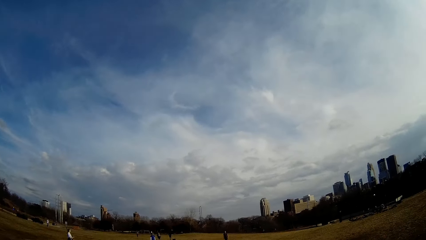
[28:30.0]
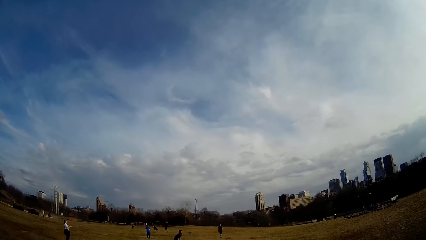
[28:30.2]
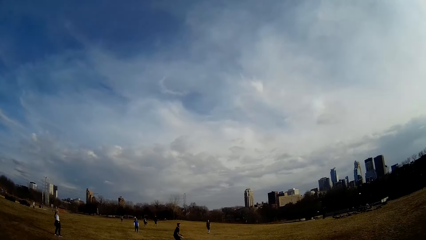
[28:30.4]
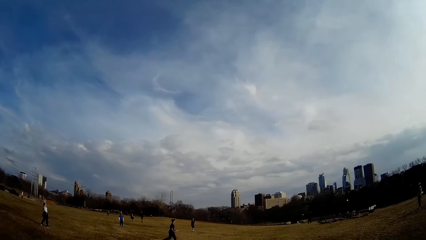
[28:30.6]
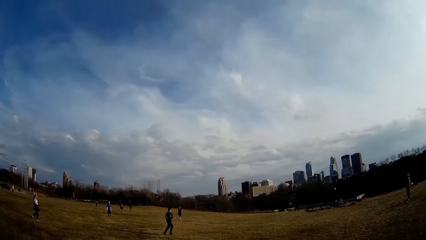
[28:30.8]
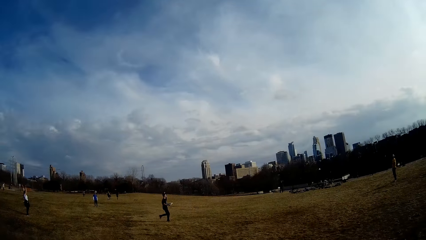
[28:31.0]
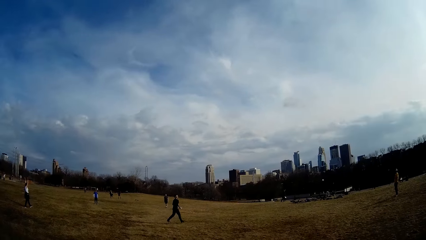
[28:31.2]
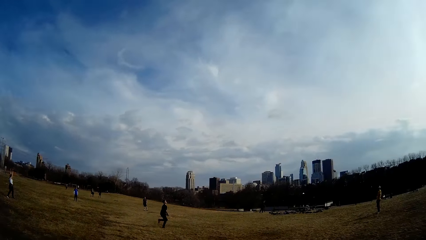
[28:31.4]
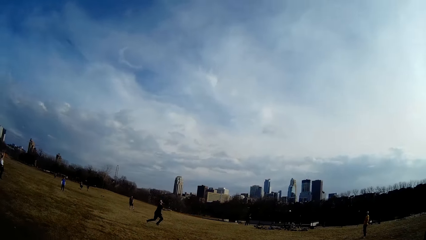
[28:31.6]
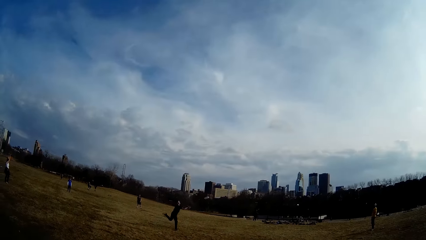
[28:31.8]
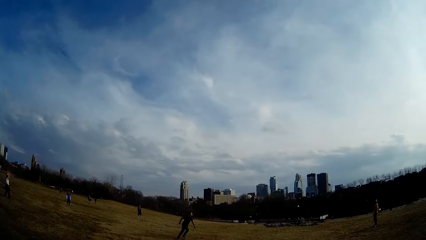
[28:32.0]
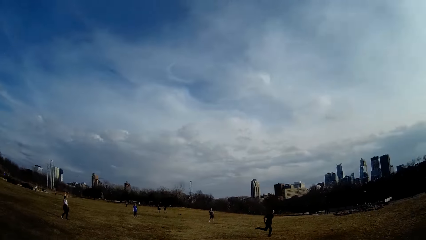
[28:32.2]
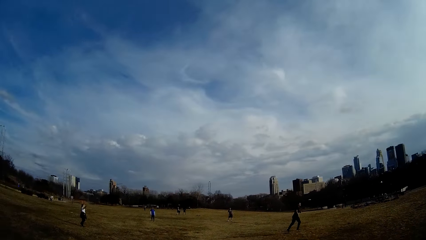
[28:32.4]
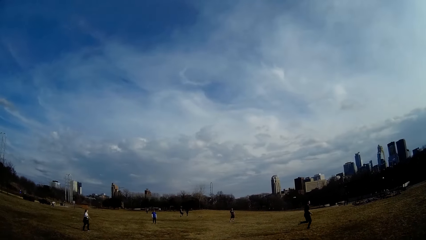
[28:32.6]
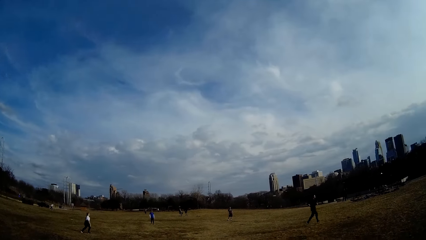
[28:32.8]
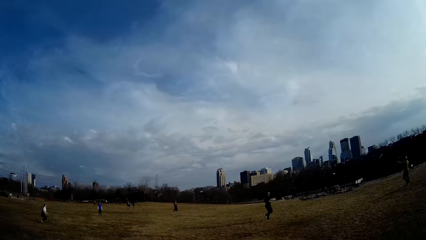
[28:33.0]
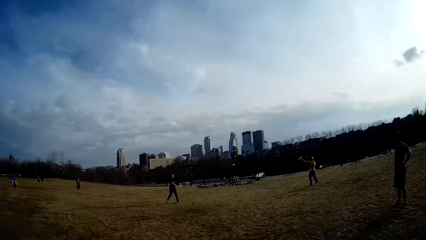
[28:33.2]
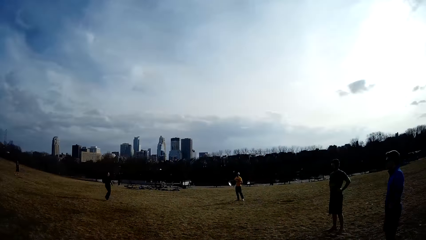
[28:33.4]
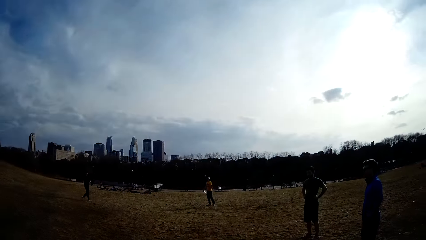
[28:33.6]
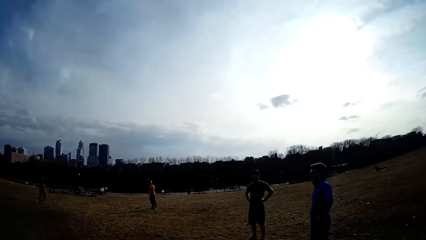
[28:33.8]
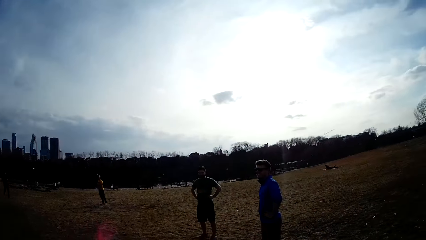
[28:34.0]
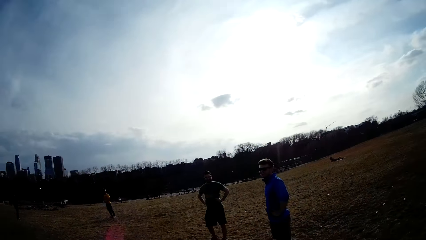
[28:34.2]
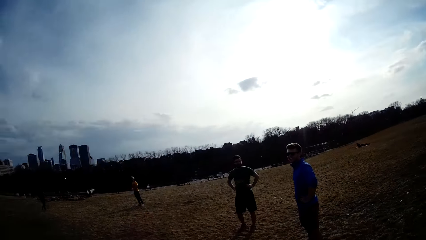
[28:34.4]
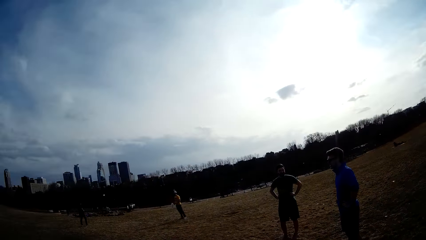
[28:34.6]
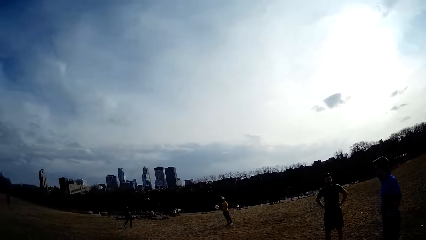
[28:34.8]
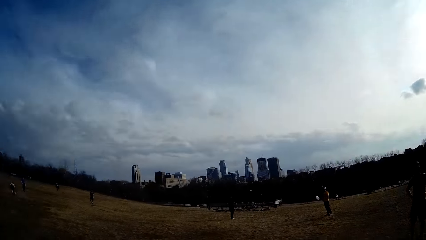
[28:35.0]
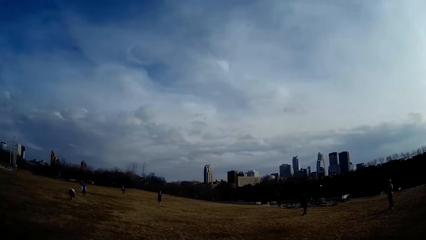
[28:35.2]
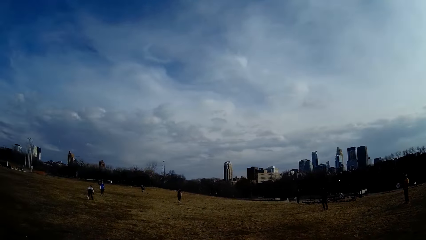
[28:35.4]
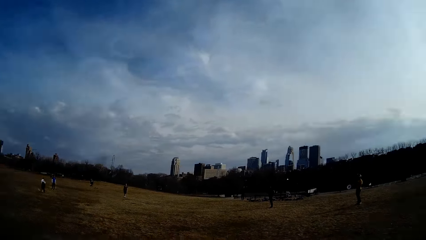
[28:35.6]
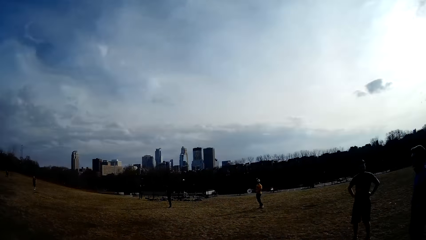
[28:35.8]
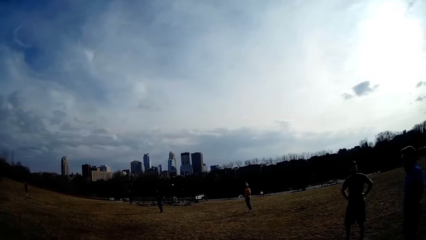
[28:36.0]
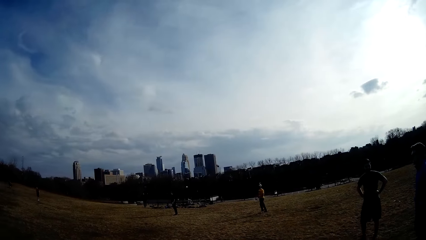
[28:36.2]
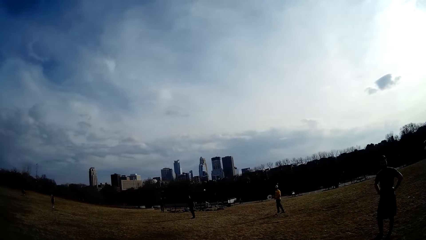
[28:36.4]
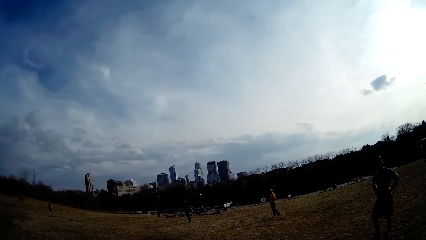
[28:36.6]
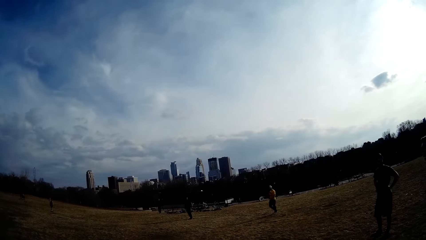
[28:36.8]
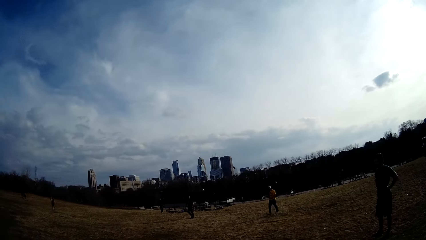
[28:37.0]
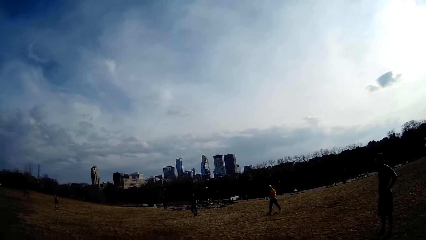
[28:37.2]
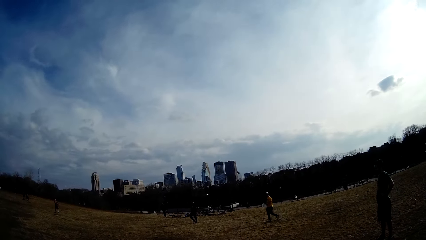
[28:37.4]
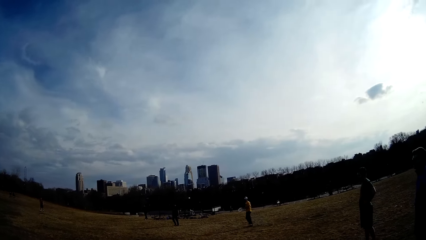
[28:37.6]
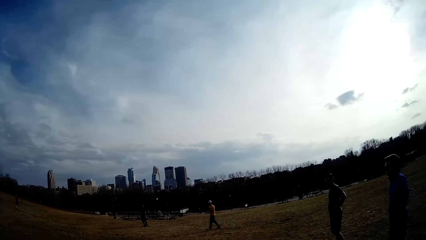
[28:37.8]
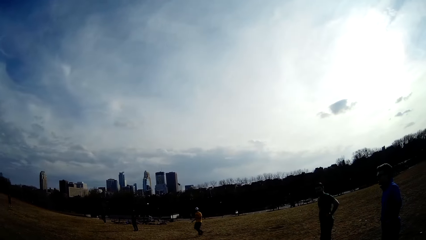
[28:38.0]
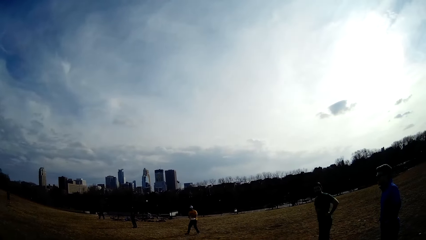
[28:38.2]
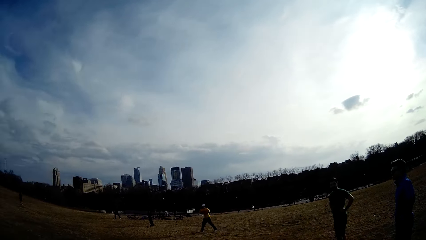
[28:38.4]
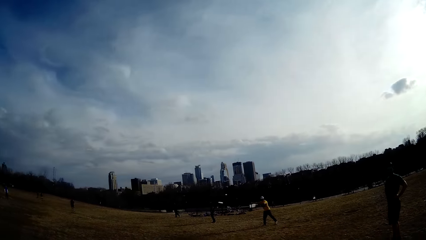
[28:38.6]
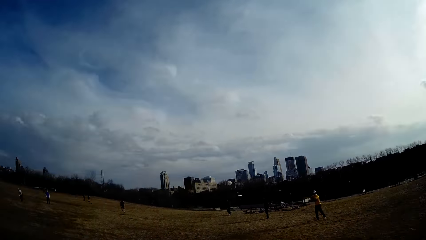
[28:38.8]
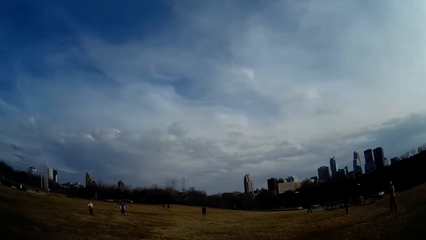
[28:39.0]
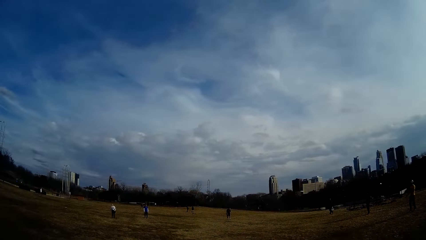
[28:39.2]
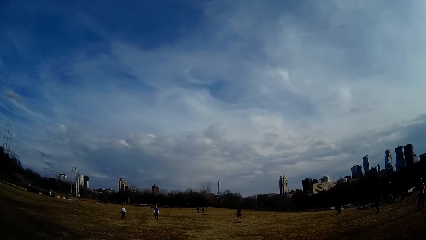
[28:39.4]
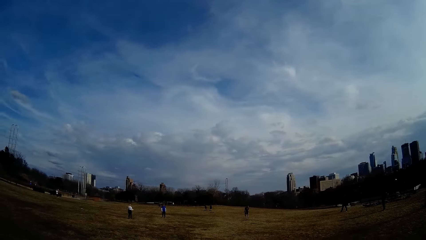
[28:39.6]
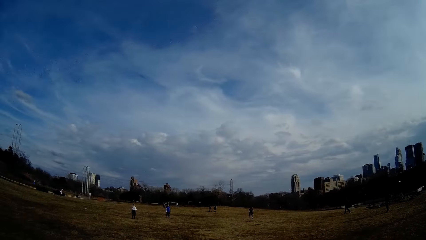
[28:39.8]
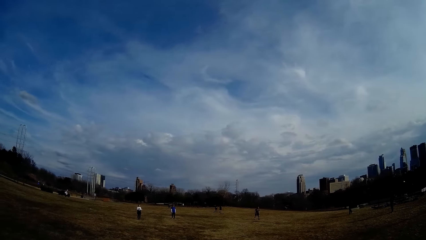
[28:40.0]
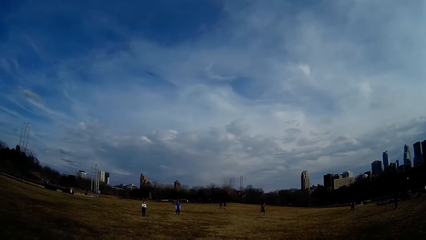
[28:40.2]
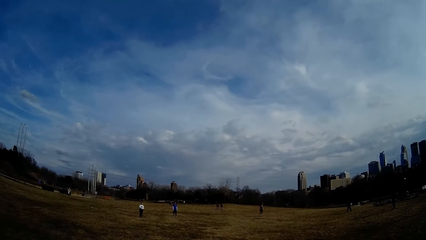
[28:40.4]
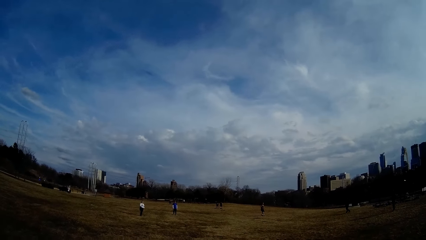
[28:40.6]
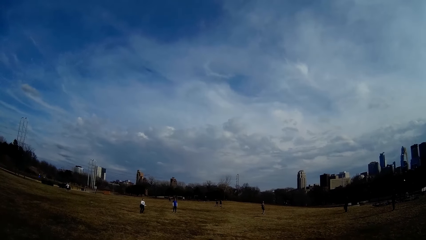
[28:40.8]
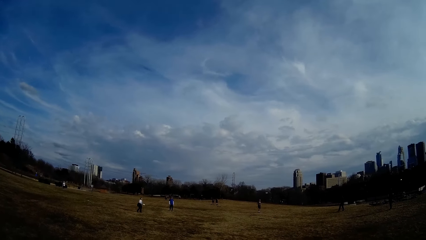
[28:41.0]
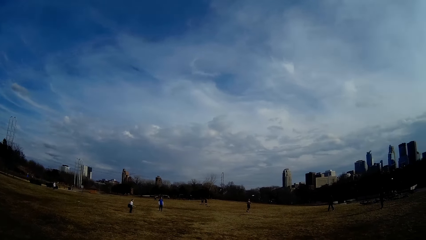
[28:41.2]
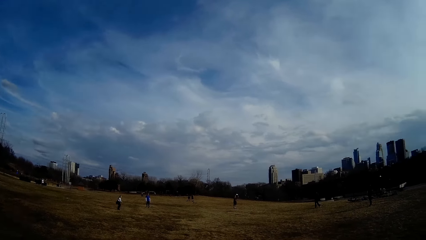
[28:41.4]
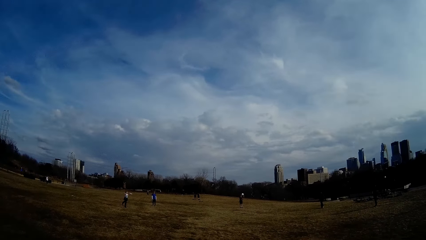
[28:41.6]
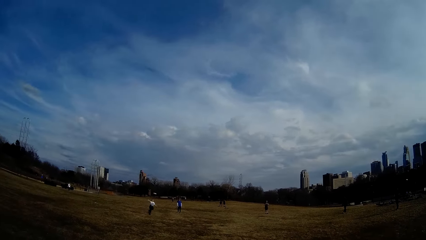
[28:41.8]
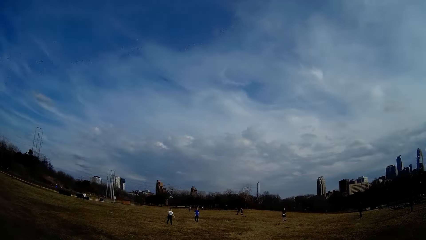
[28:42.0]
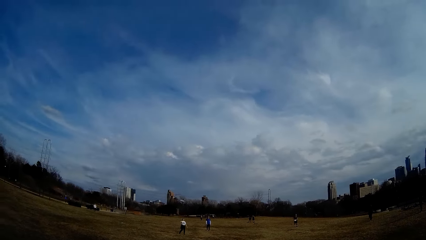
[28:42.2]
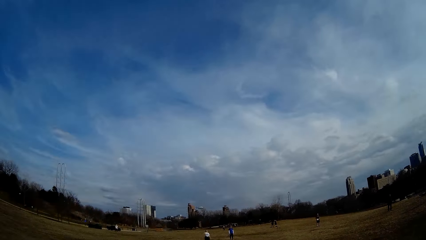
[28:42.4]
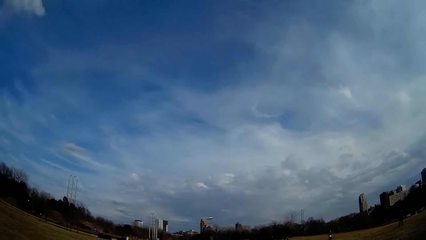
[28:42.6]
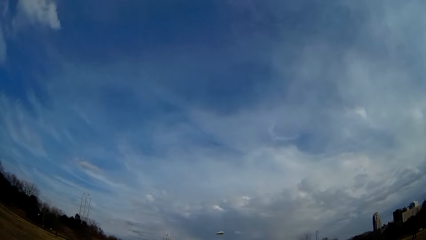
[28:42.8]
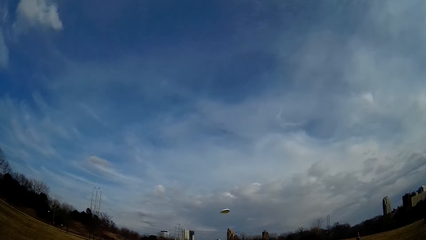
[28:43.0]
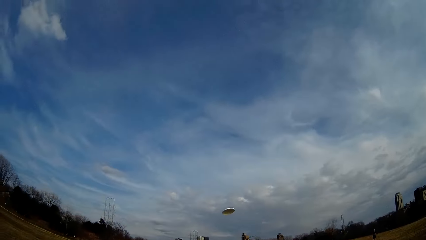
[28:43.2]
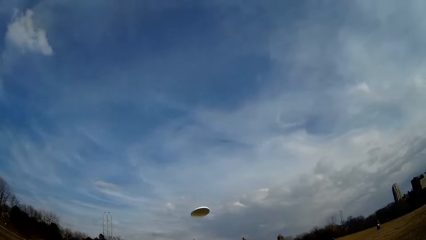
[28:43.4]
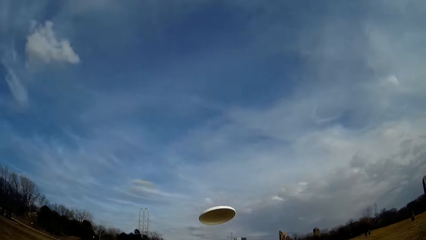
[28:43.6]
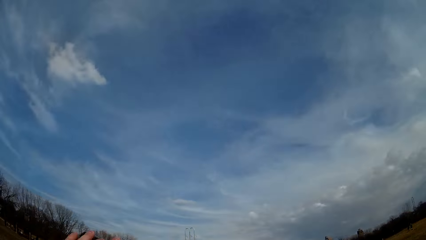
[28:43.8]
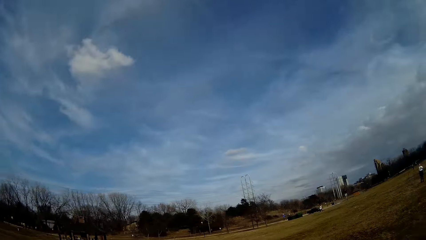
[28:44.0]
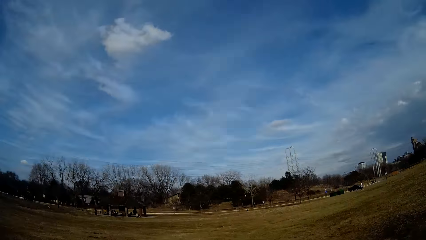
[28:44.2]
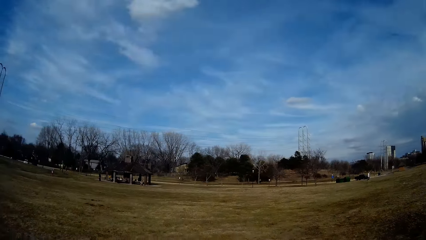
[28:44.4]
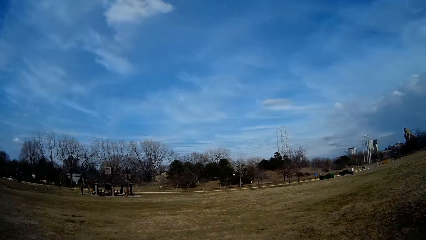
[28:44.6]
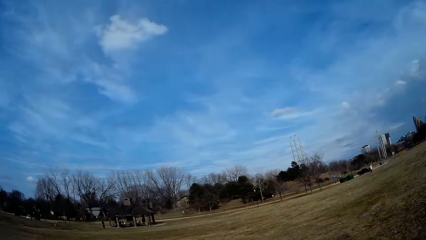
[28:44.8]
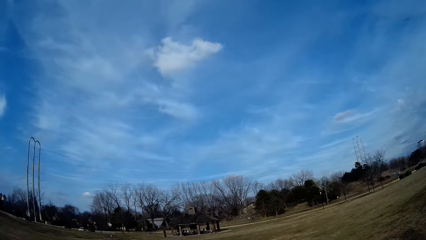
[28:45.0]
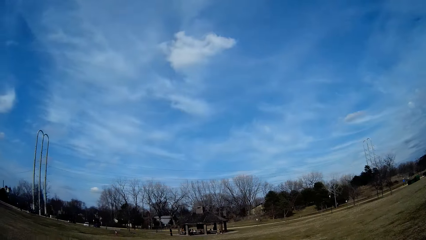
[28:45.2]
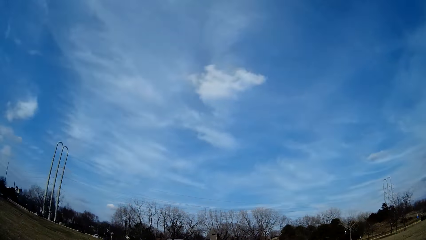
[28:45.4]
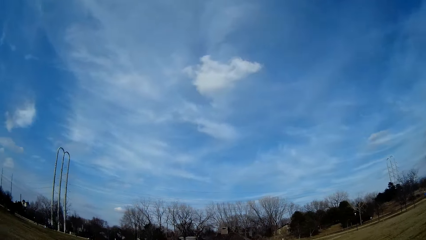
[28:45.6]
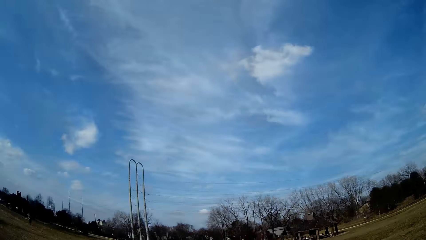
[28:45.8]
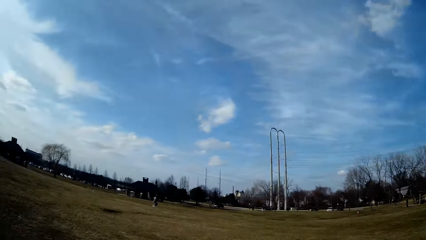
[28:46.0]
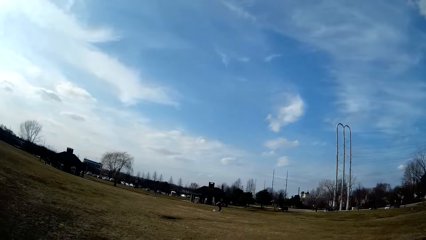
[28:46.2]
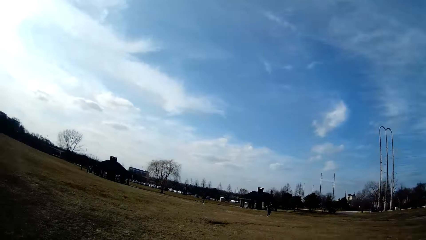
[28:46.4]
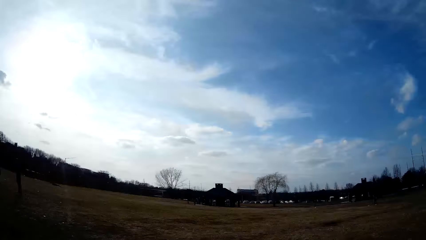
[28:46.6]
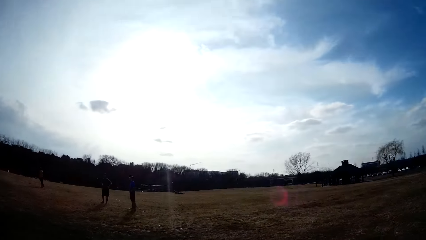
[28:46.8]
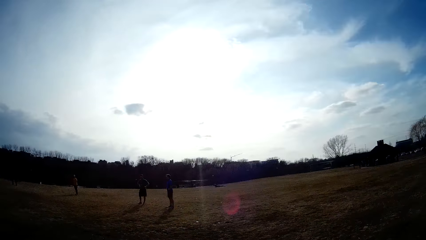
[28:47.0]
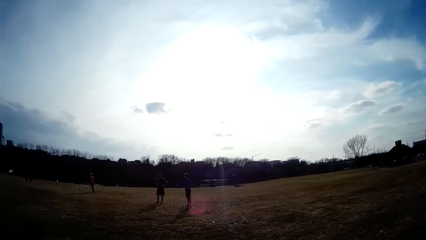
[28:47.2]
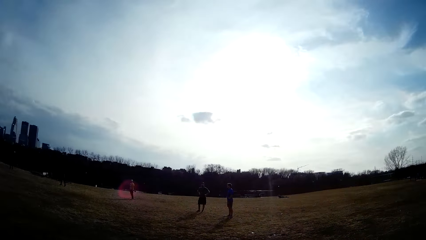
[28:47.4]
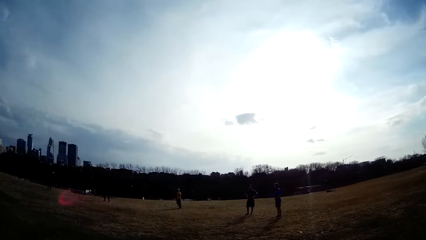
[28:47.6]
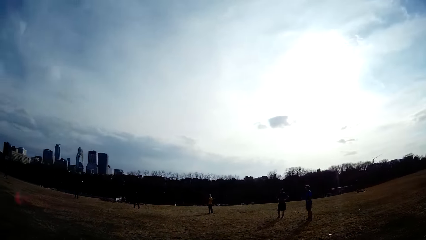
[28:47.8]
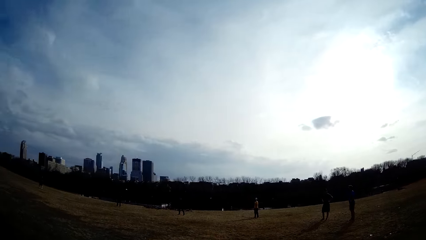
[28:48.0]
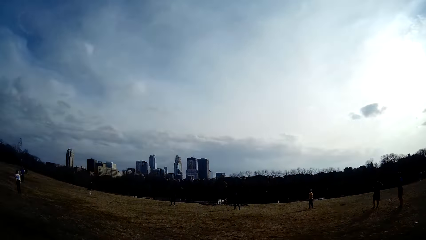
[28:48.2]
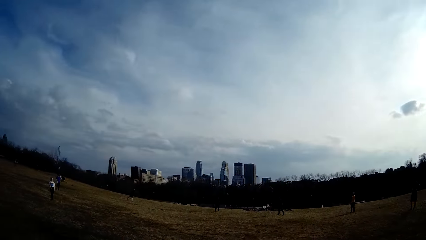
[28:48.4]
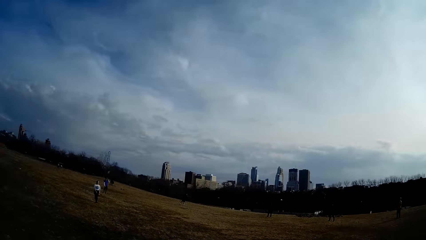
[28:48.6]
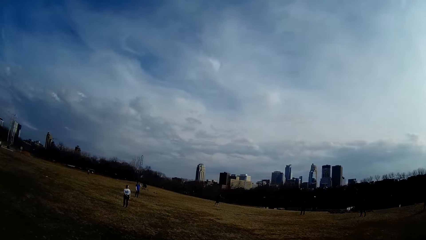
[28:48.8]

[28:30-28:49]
A man throws the flying disc. Another man throws the flying disc. A woman throws the flying disc. A third man catches the flying disc with both hands.
